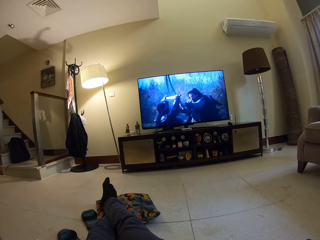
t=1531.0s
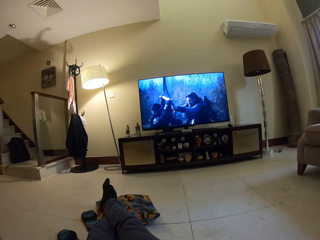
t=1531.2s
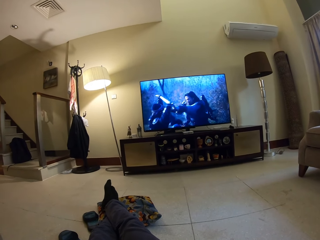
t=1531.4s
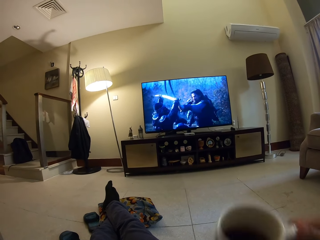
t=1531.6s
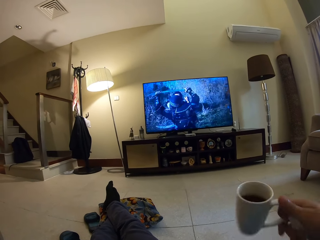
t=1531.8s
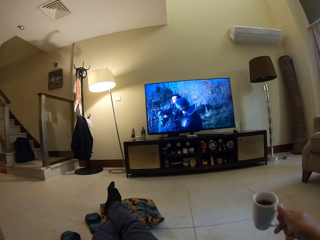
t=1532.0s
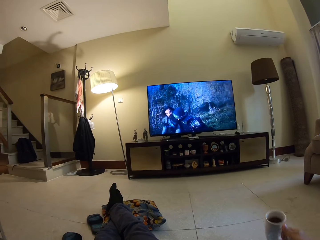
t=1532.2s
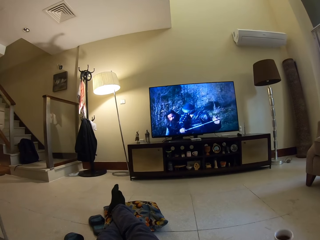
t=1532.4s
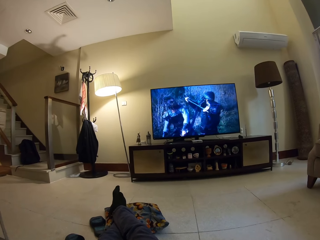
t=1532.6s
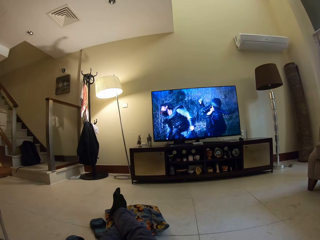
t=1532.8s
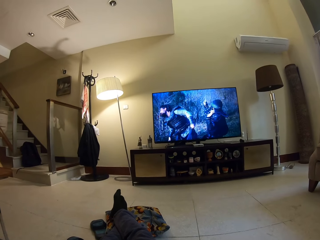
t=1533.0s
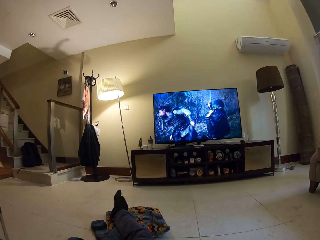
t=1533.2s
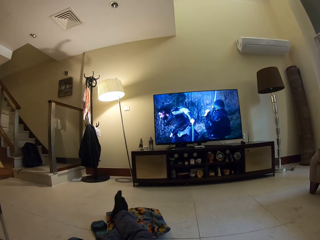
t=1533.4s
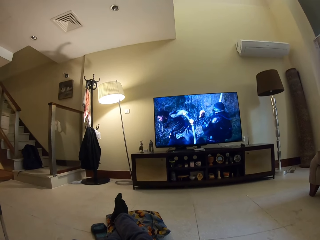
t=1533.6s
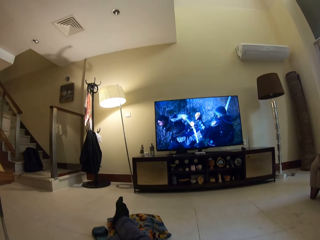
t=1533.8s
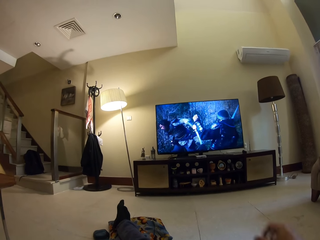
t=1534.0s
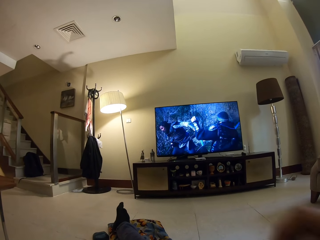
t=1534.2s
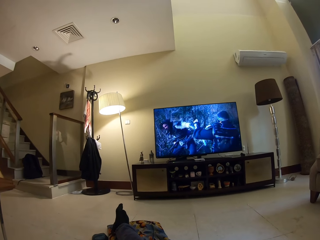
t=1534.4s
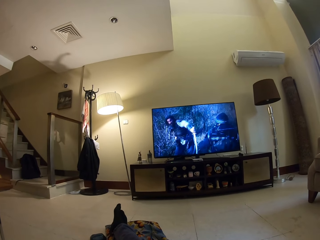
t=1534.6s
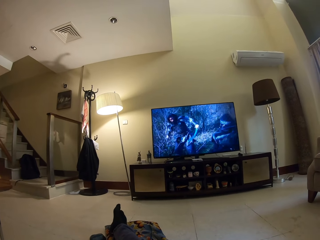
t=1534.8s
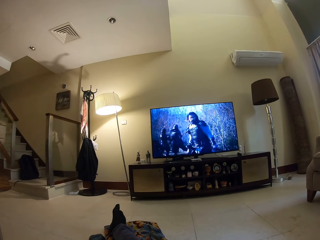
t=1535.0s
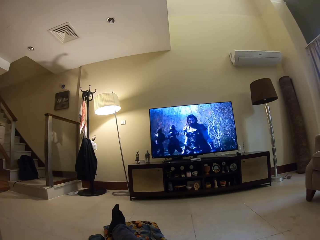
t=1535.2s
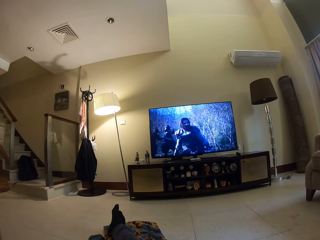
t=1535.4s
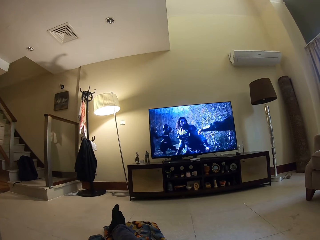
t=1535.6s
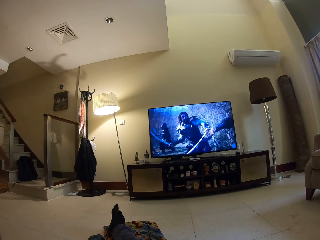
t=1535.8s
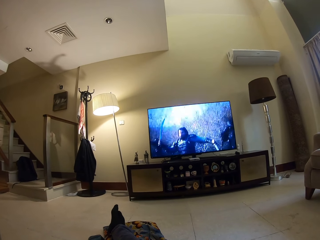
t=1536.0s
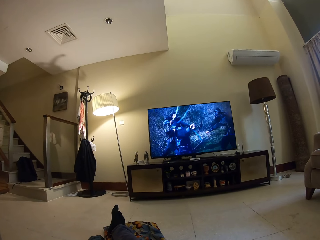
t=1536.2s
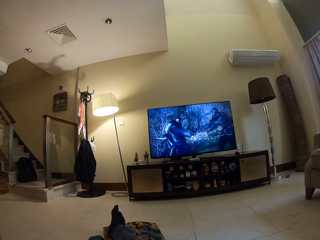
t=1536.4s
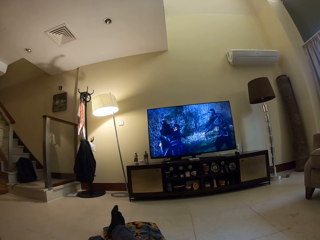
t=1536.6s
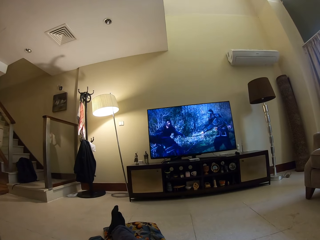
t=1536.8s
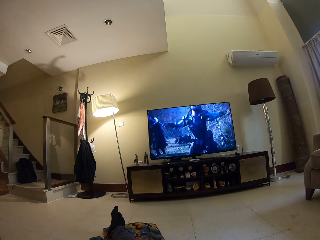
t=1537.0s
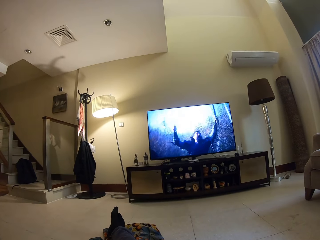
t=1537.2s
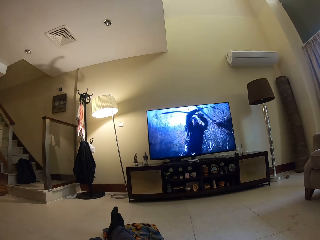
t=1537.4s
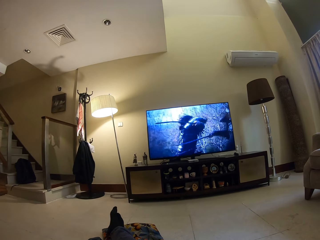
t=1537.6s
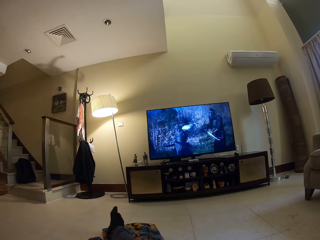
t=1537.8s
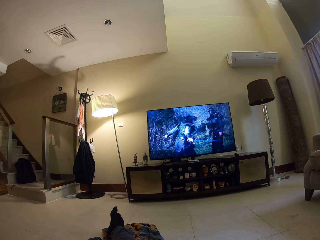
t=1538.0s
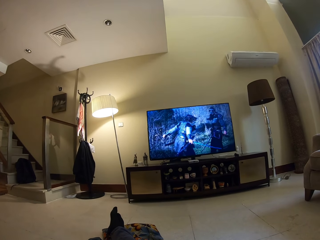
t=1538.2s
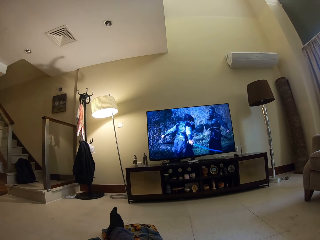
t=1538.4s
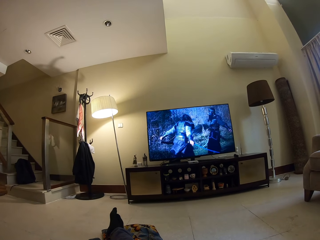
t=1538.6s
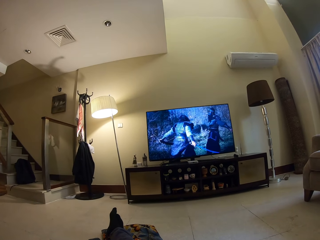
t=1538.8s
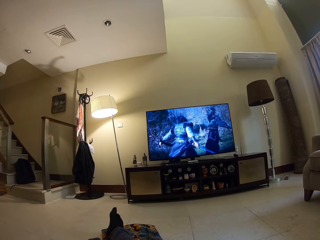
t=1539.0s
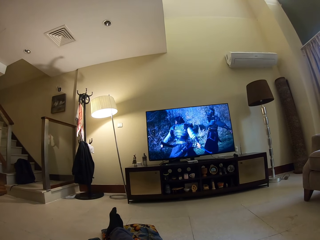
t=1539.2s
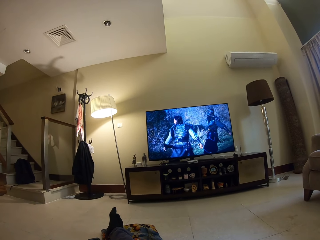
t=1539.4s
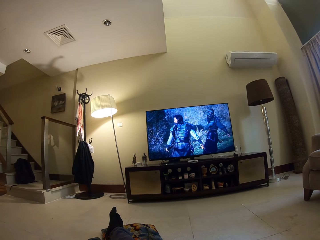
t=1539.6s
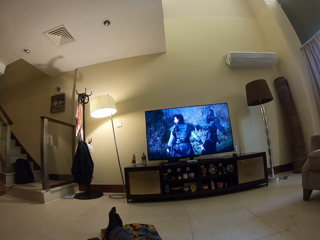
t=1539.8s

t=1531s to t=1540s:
The camera wearer puts the cup on the table. They move the hand. They watch television.

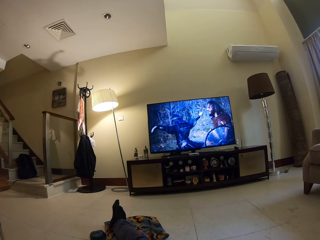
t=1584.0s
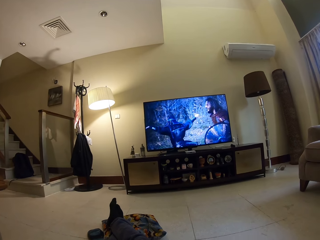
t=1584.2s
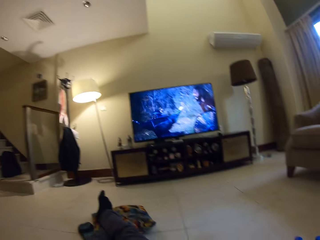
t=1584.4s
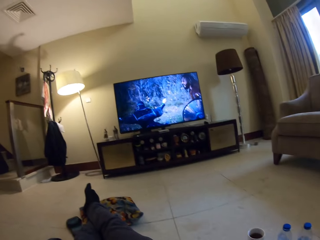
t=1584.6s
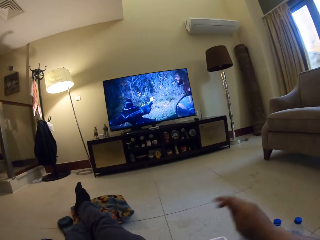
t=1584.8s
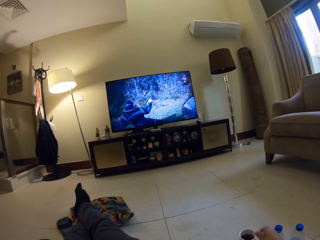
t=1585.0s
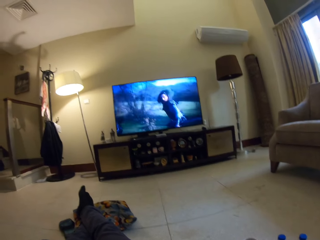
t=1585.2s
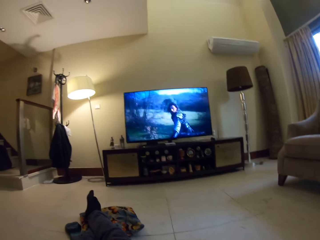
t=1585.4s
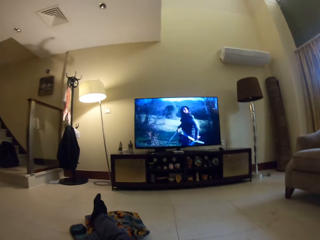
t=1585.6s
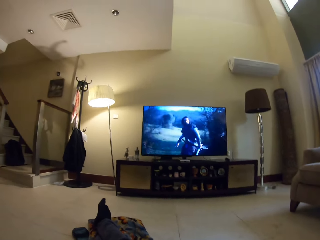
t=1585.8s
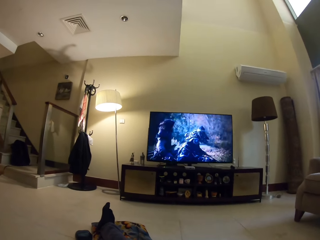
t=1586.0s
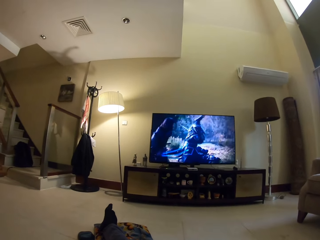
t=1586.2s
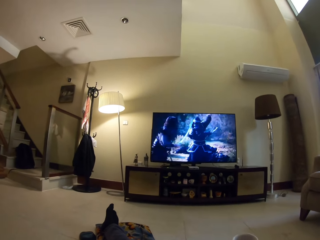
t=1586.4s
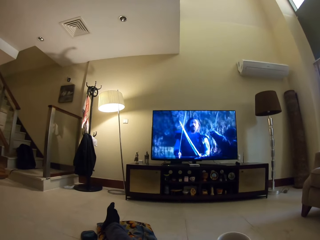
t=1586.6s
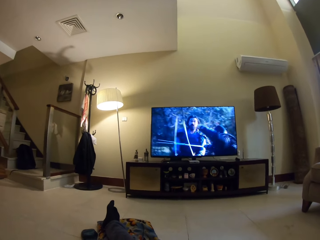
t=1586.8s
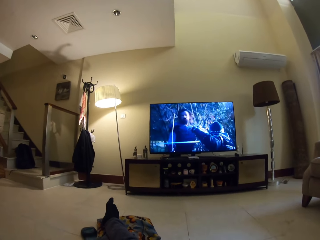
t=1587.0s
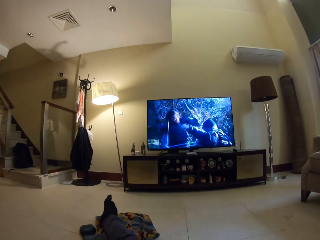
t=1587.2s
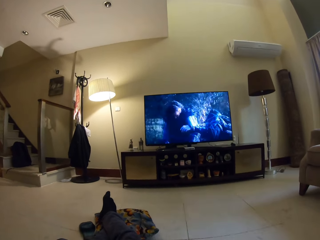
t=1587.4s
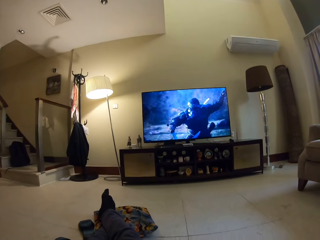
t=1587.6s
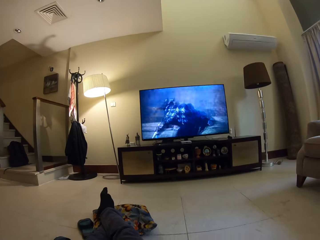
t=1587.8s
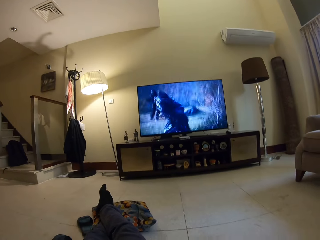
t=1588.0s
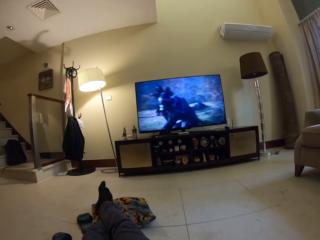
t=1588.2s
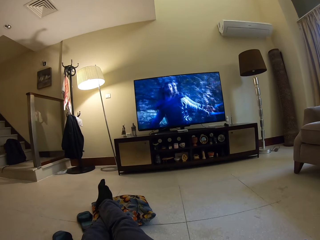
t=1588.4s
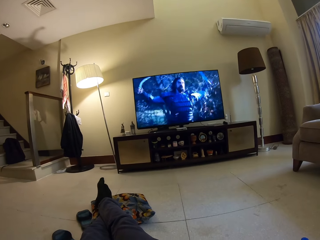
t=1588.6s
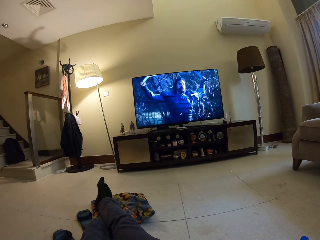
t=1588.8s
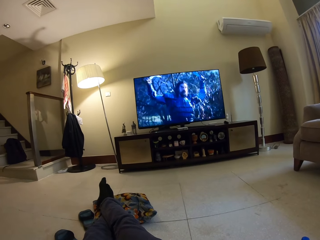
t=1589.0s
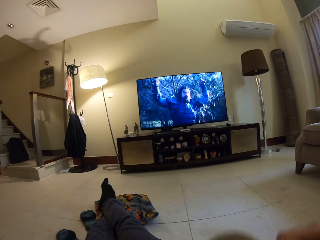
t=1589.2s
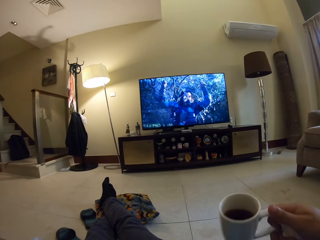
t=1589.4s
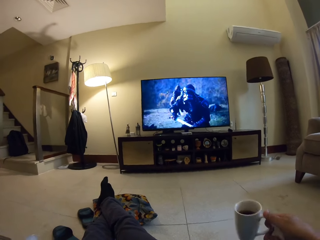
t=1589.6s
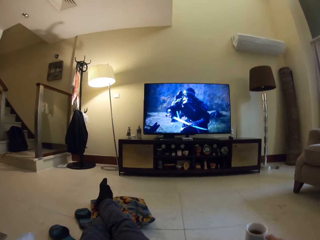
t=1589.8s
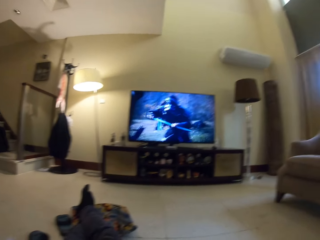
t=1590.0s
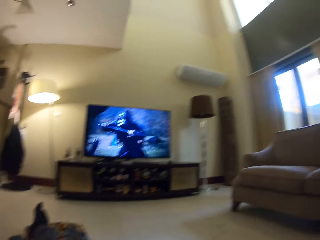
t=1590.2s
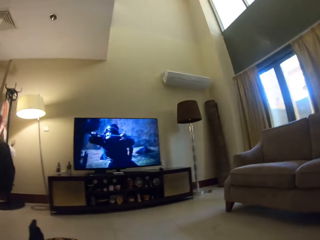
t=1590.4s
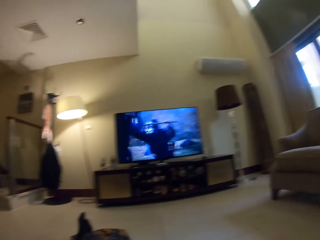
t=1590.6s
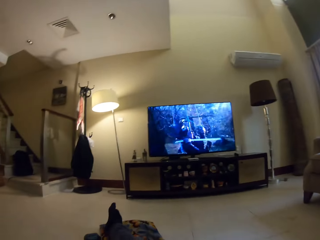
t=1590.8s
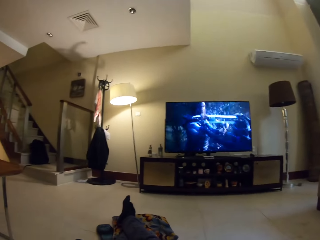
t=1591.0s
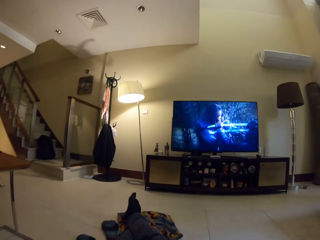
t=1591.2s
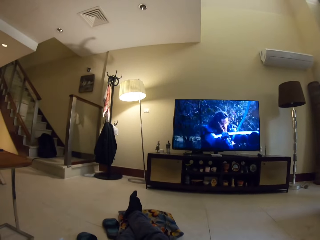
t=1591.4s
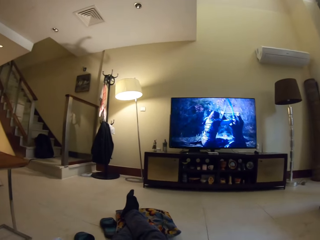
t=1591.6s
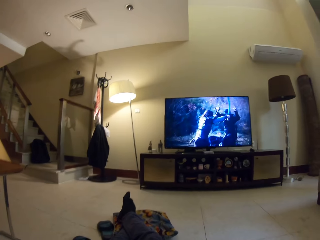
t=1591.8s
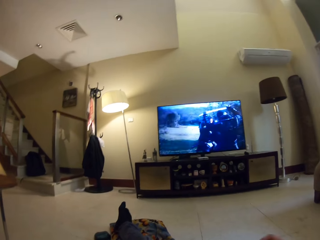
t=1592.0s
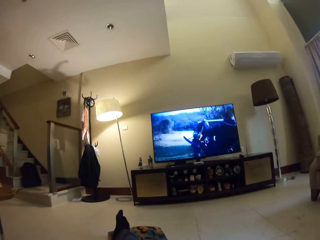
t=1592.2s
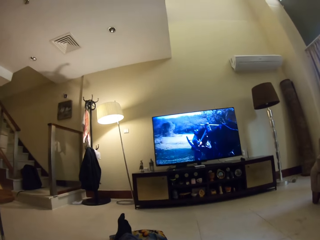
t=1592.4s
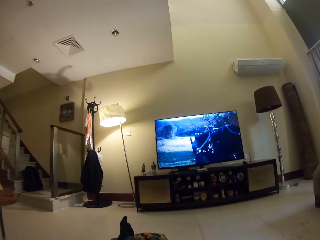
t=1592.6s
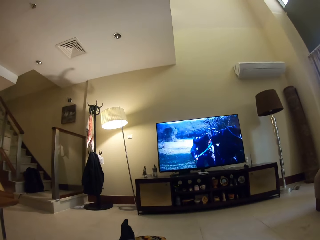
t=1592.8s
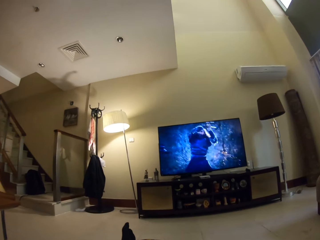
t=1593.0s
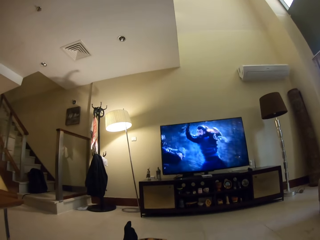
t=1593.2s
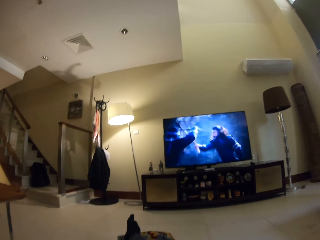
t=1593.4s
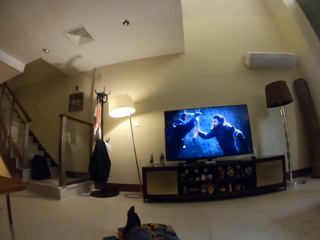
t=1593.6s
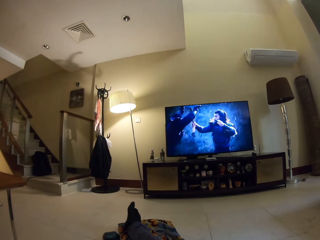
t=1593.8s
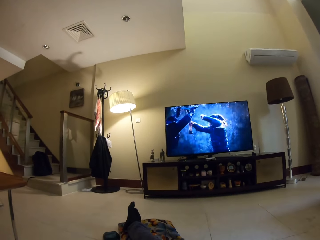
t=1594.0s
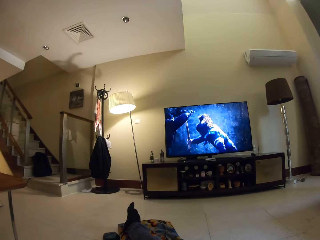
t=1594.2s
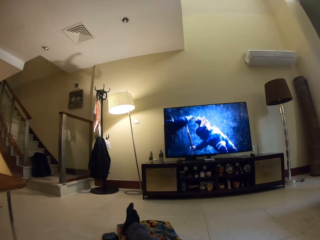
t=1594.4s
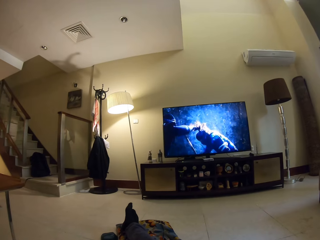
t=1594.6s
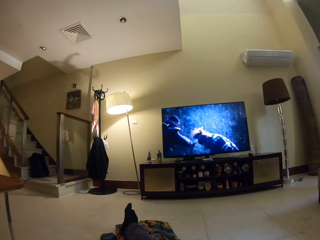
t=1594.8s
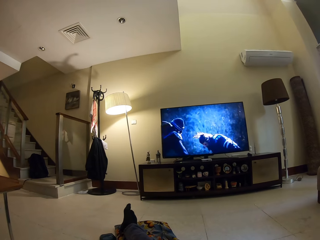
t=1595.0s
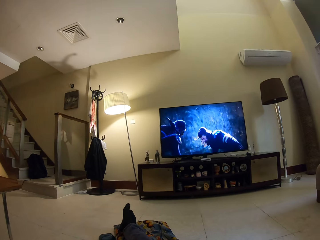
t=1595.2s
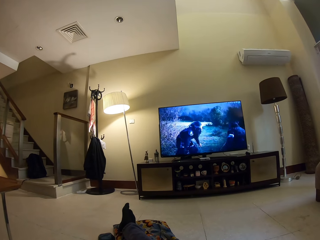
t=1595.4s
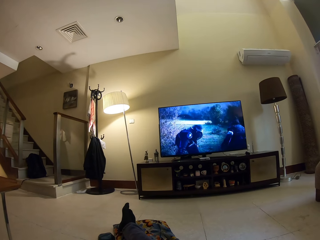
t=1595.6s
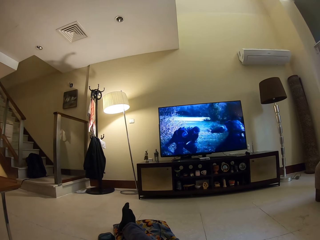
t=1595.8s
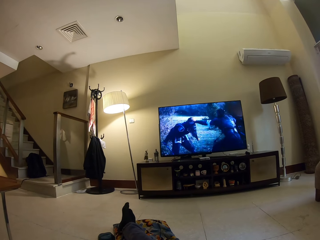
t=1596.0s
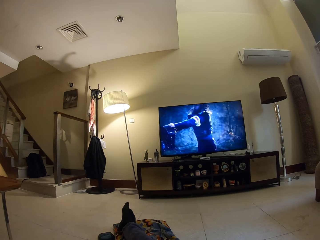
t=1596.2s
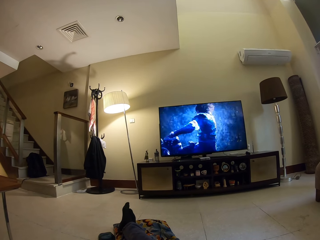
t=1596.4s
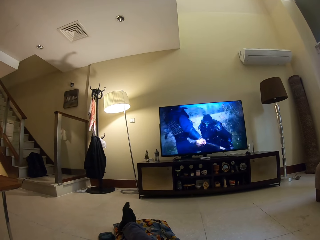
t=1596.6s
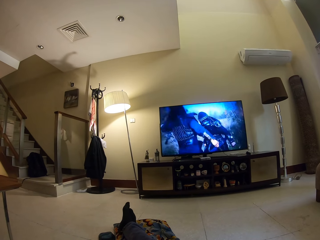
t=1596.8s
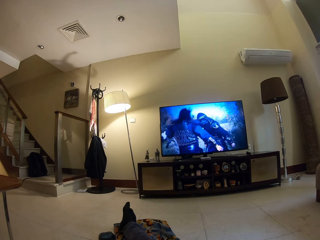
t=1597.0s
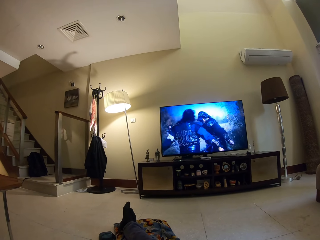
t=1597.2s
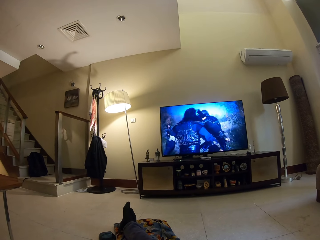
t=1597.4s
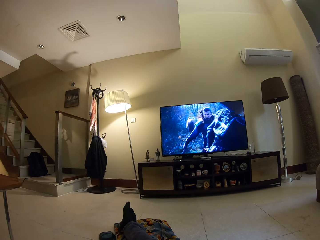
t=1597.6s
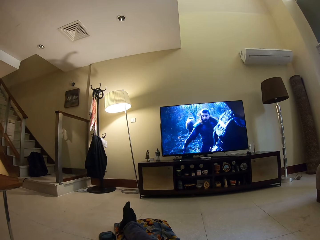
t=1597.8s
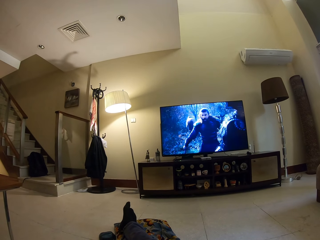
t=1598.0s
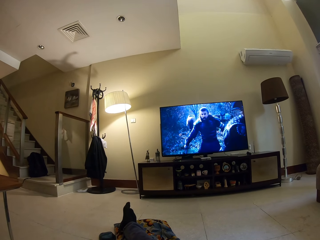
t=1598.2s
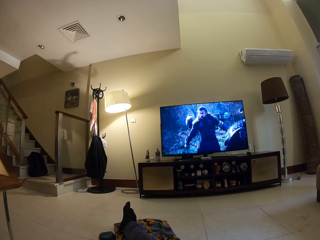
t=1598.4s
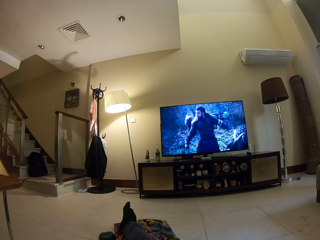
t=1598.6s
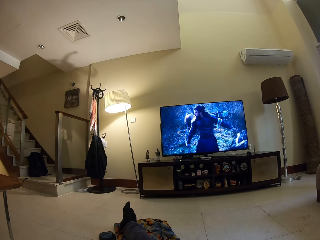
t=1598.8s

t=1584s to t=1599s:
The camera wearer takes a cup of tea. They drink the tea. They put the cup on the table. They watch television.
